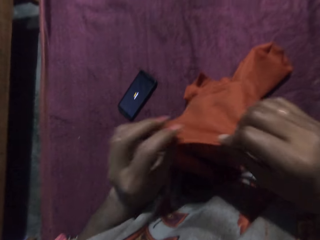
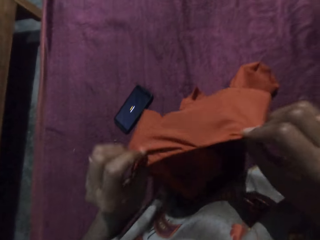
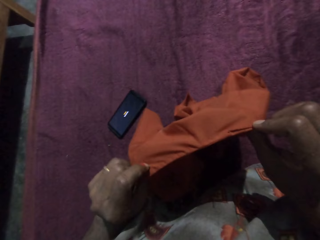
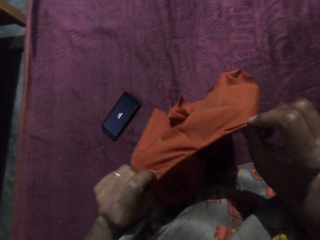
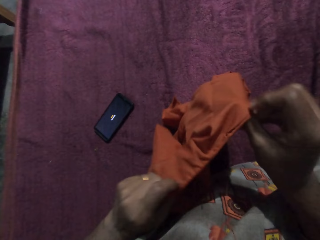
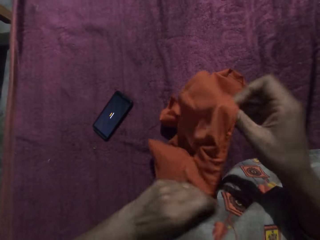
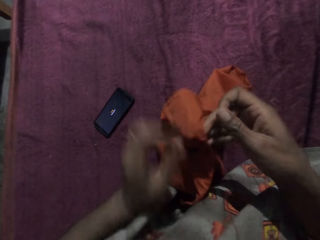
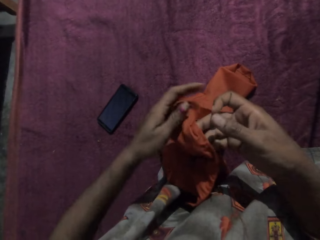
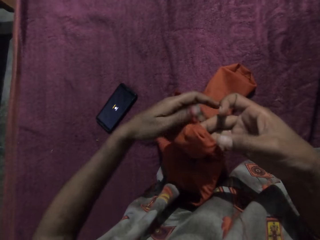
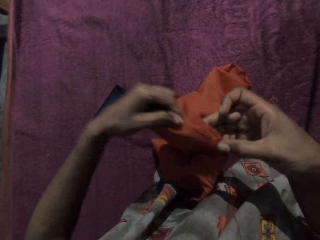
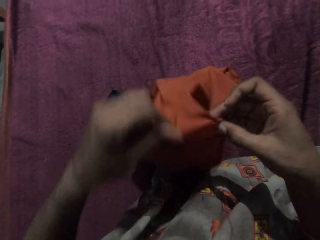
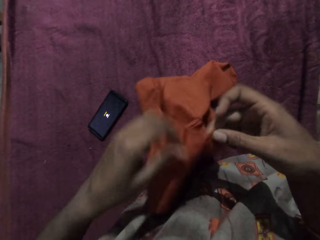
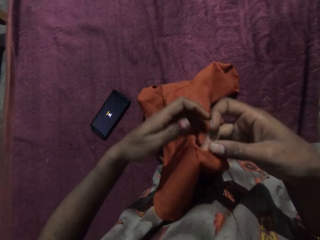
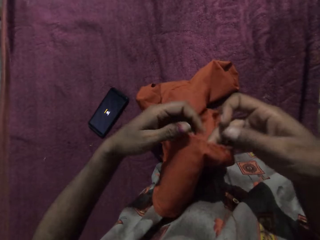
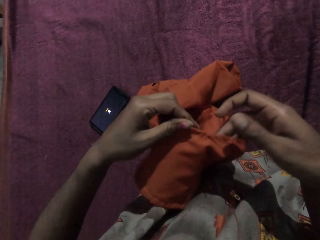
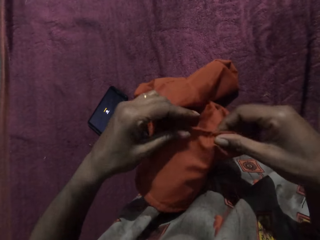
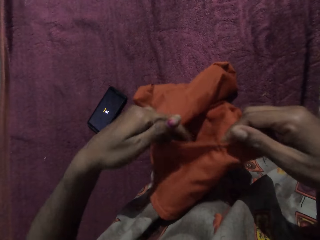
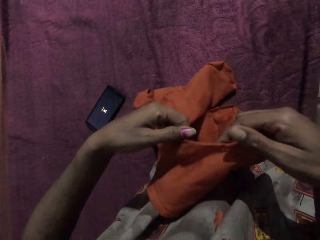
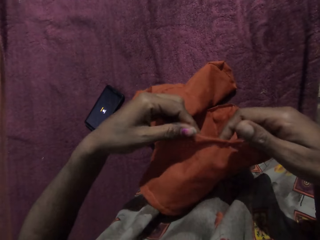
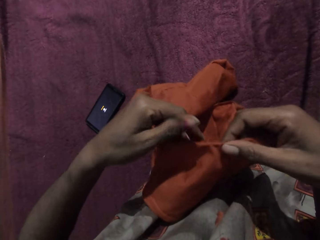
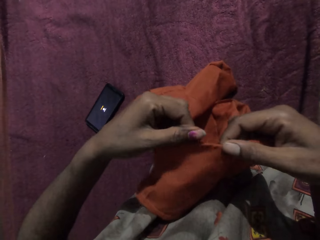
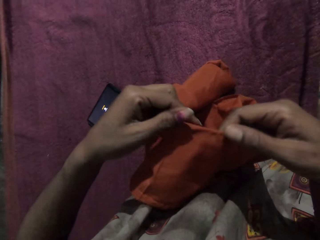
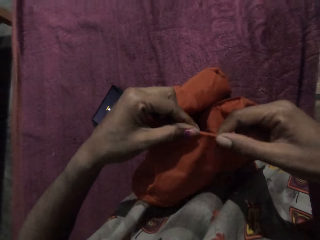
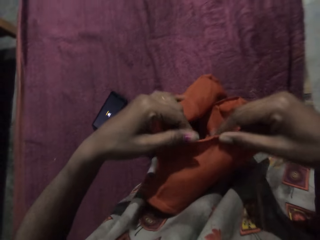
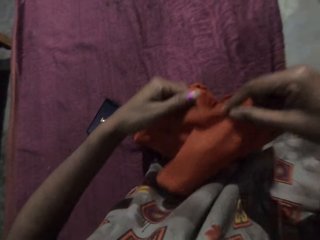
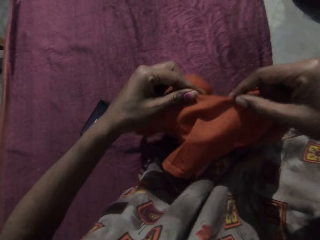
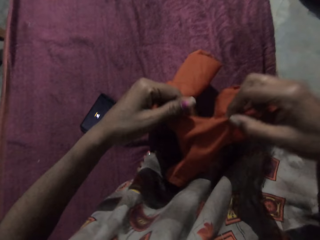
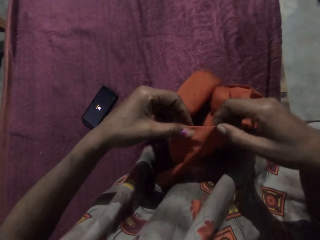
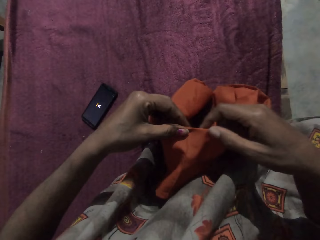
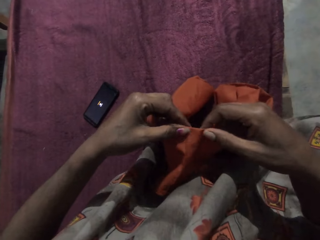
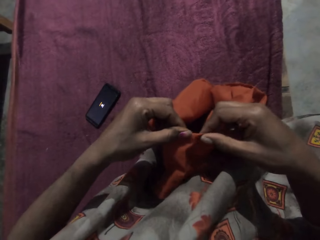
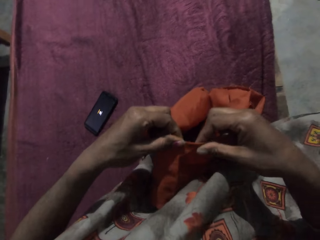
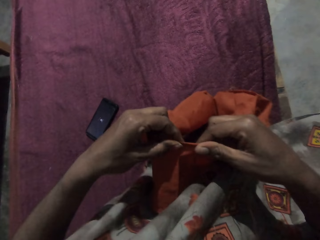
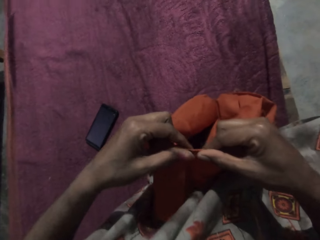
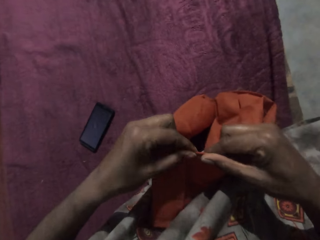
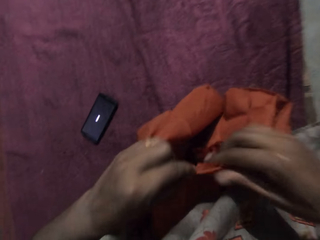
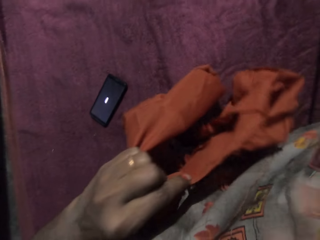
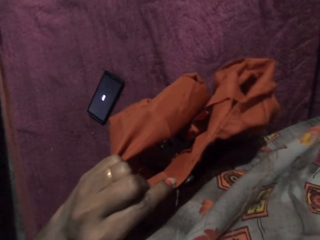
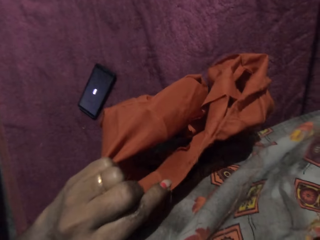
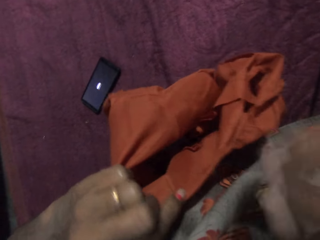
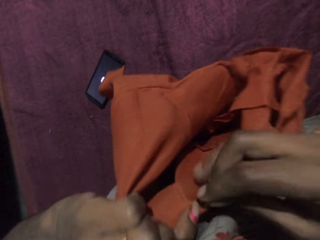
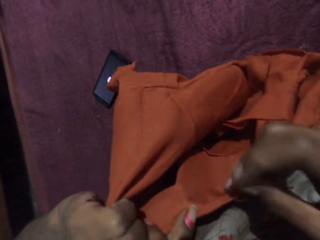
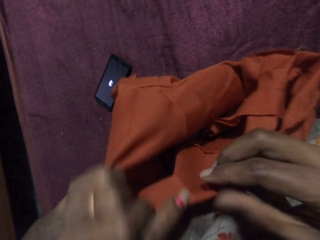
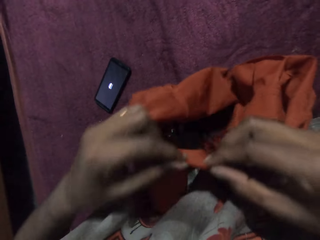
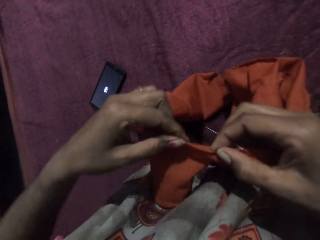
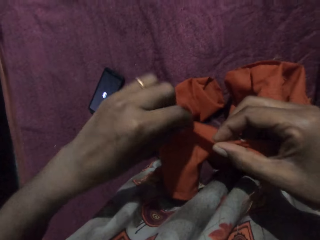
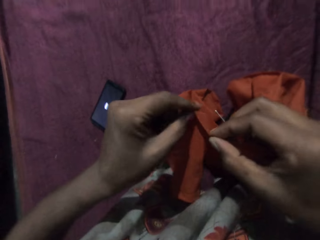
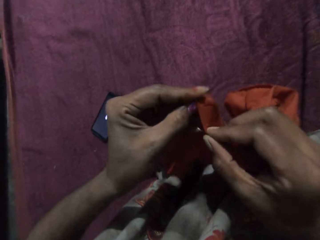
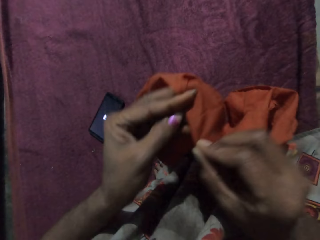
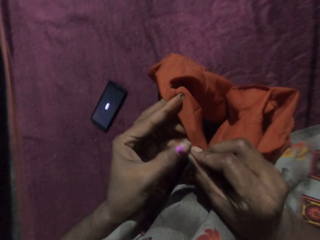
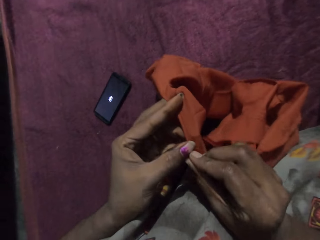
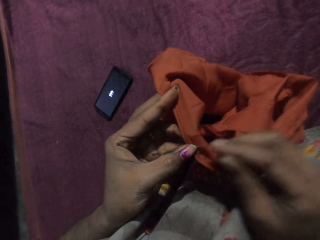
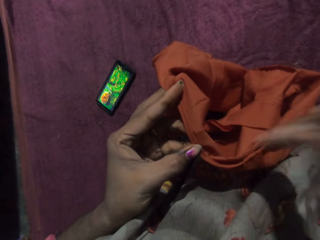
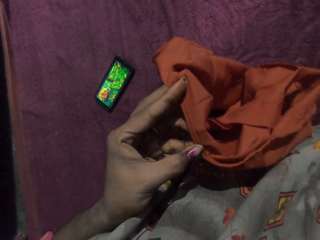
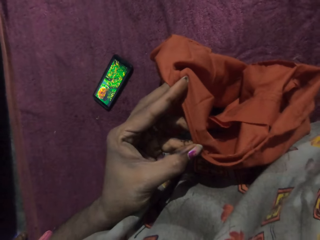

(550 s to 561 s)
The camera wearer checks the cloth with her hands. She turns the cloth. She holds the cloth.

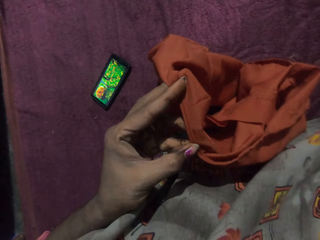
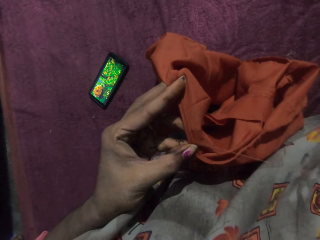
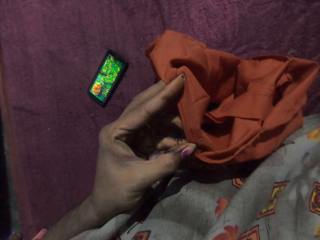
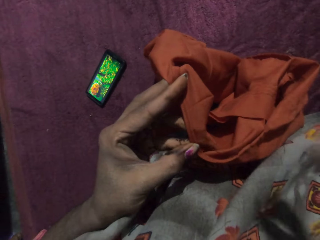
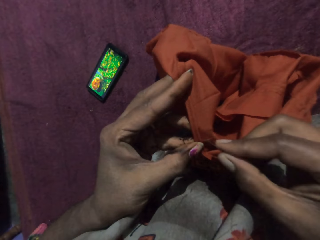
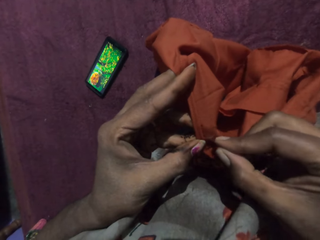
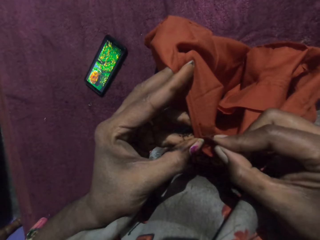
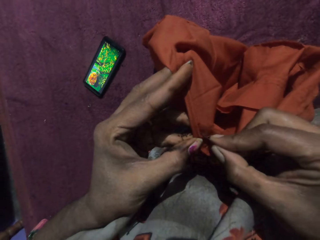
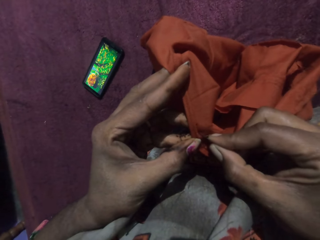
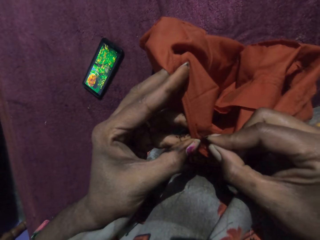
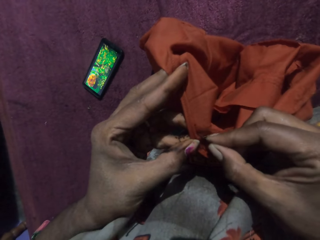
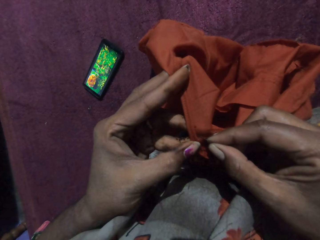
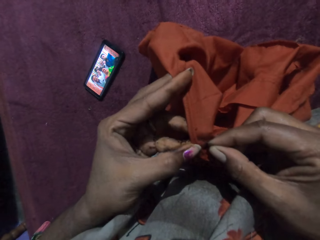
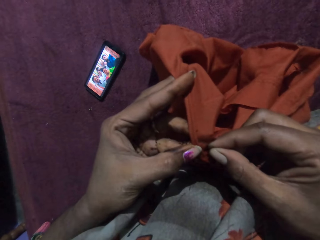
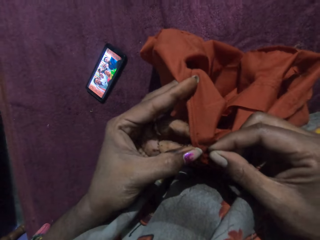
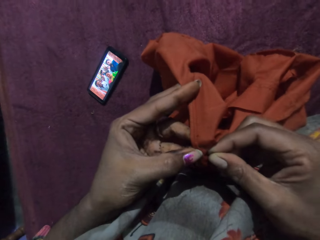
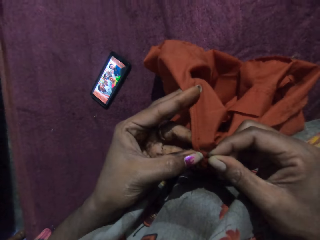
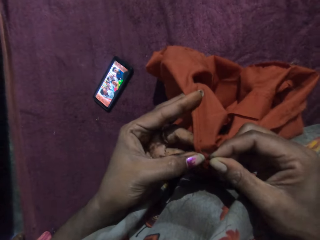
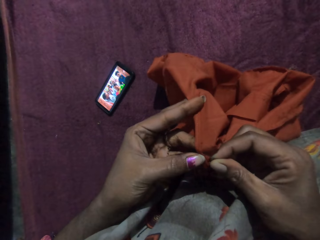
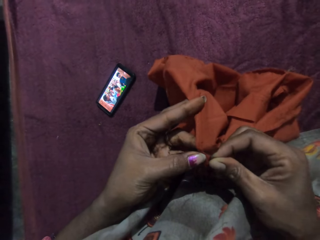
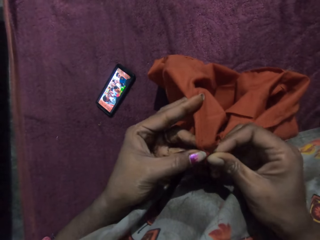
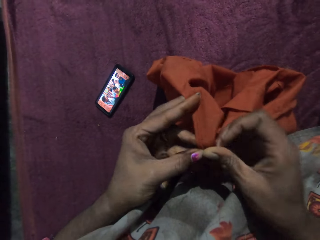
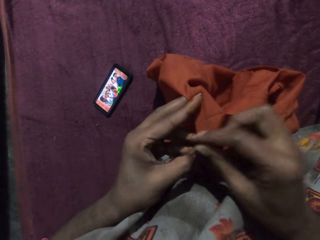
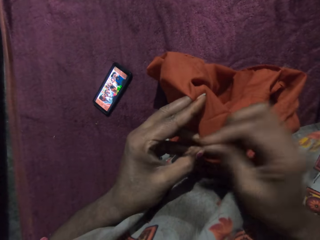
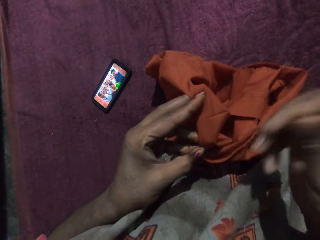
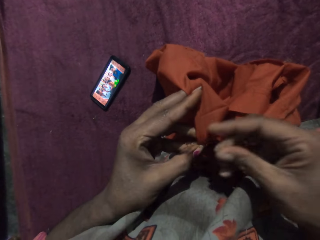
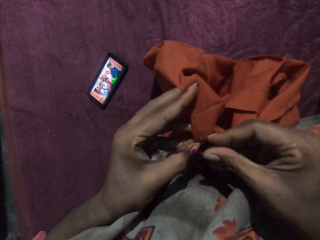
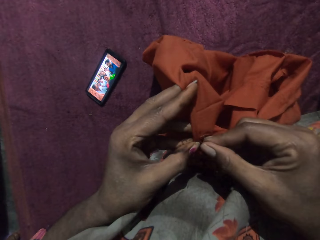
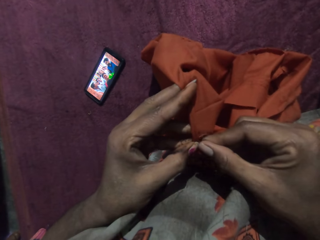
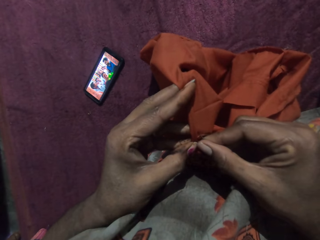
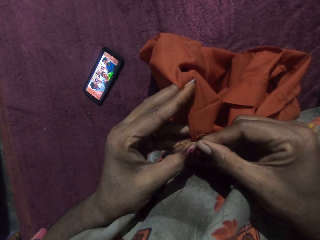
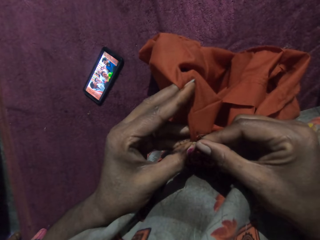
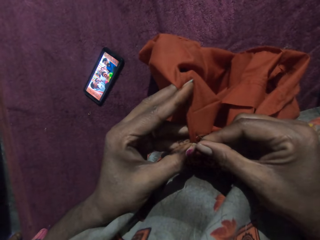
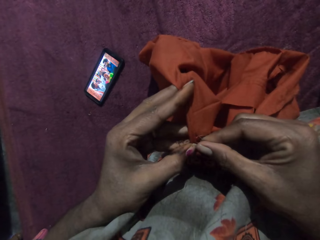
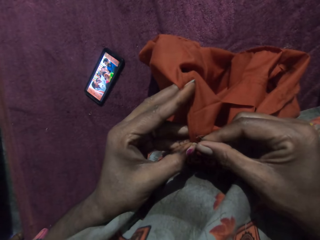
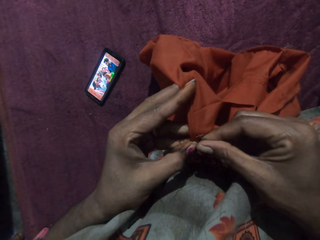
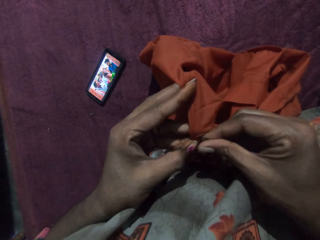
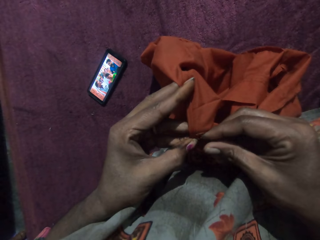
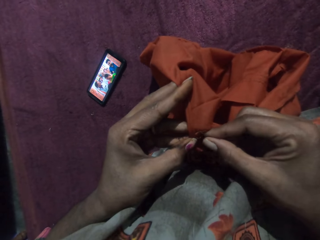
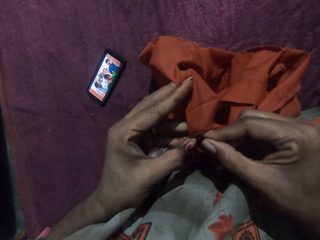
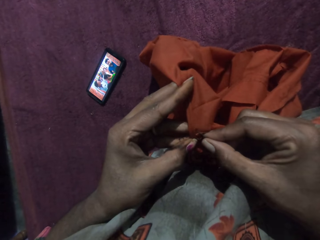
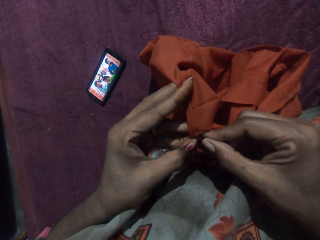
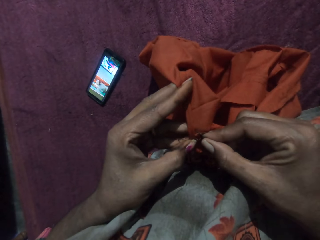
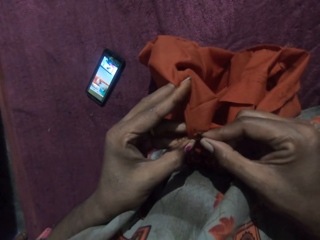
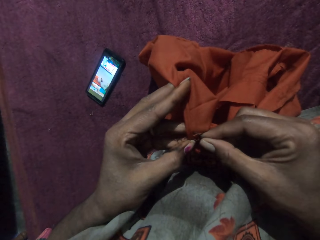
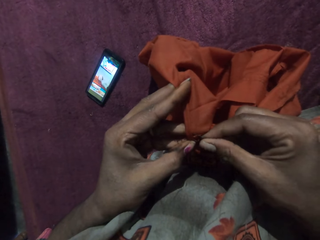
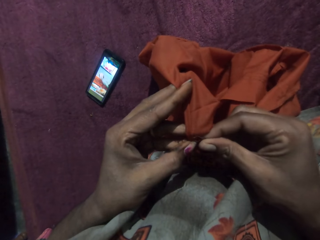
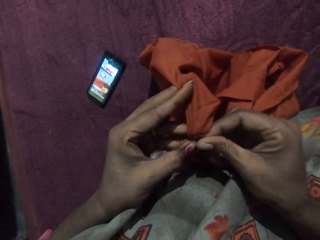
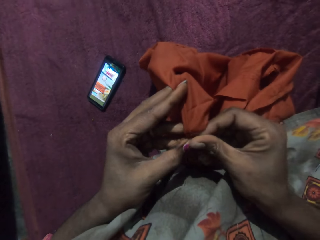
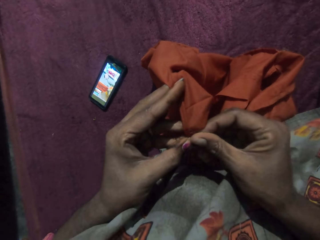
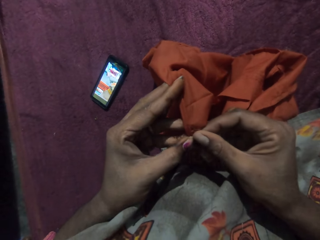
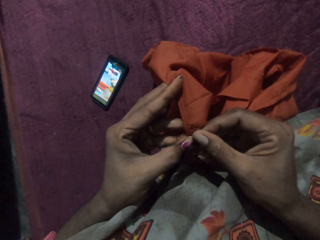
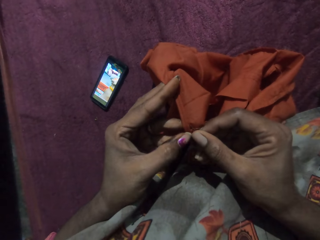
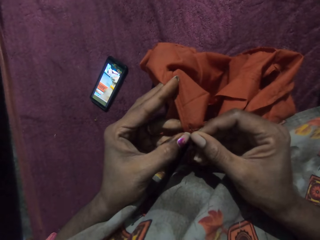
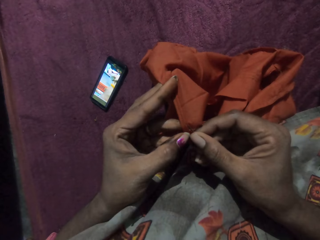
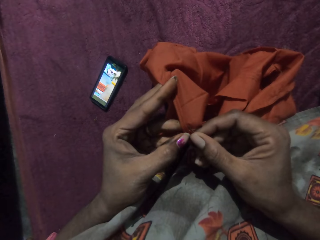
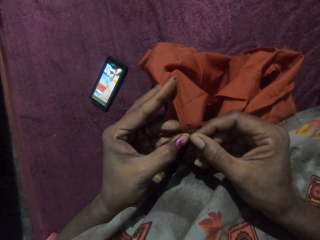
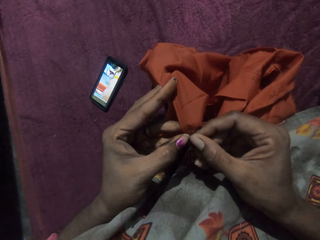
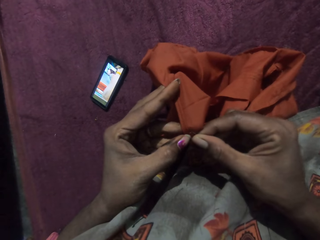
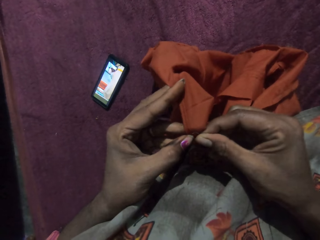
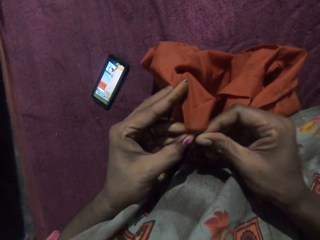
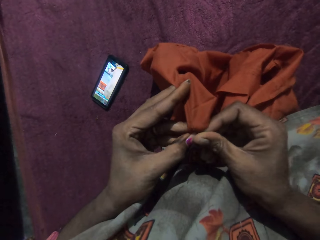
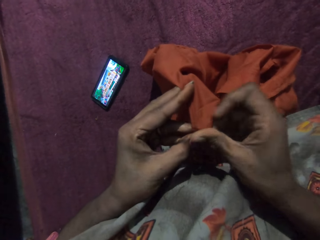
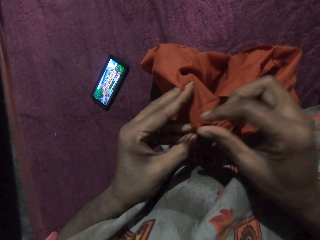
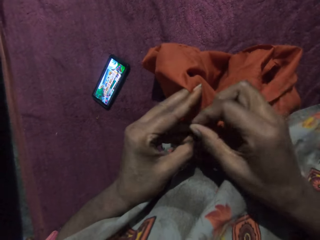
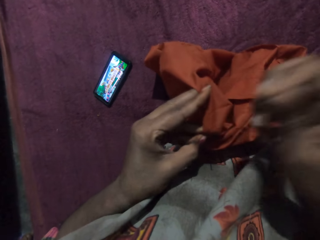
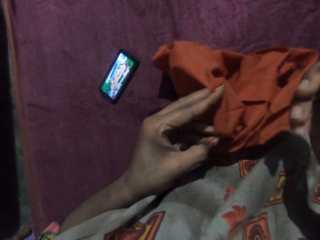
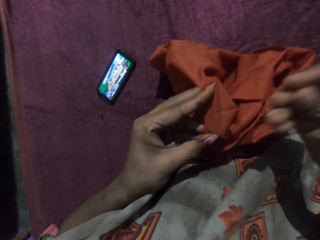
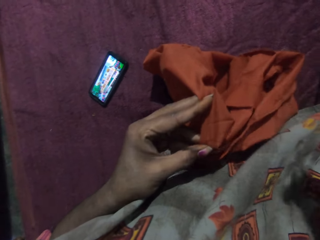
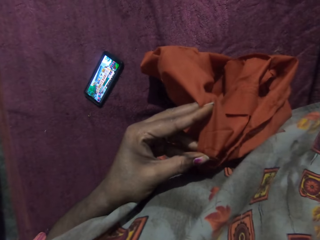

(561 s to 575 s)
The camera wearer sews the cloth in her left hand with the sewing needle and thread in her right hand.
